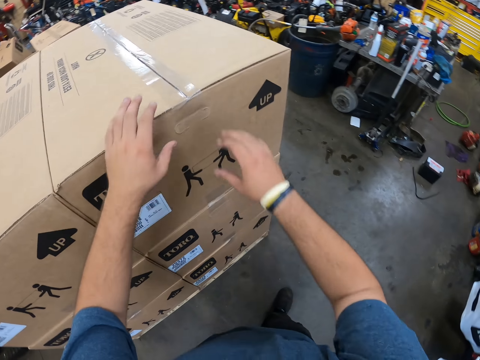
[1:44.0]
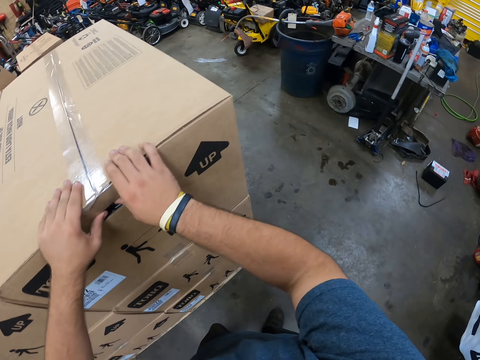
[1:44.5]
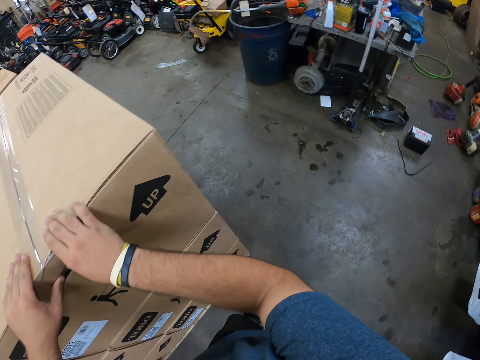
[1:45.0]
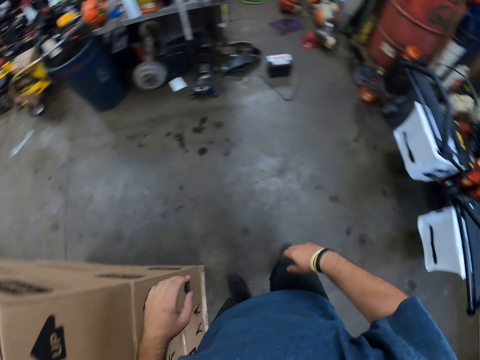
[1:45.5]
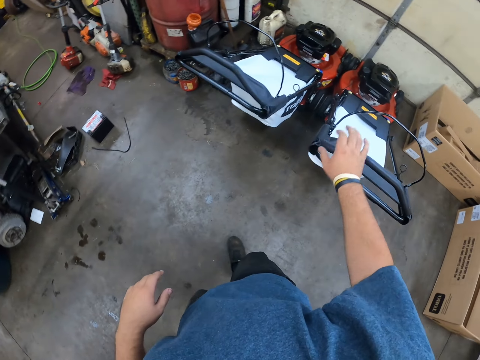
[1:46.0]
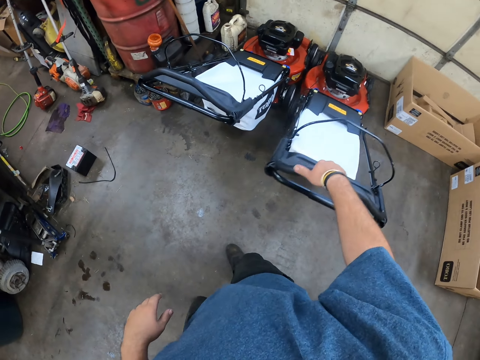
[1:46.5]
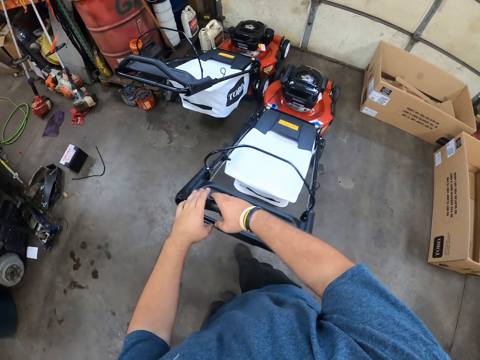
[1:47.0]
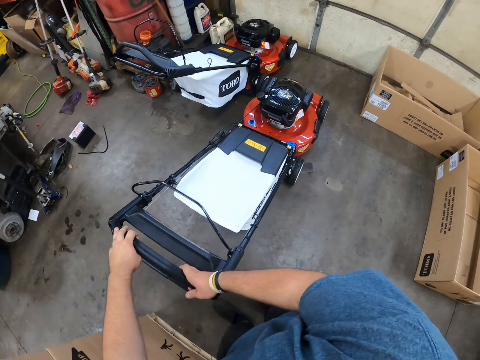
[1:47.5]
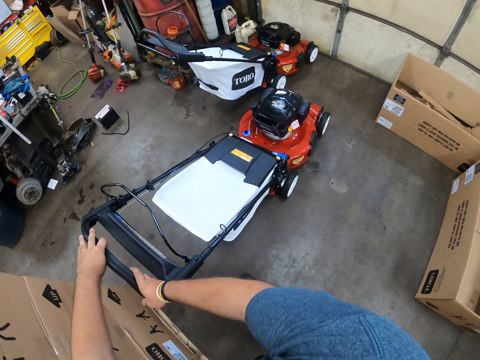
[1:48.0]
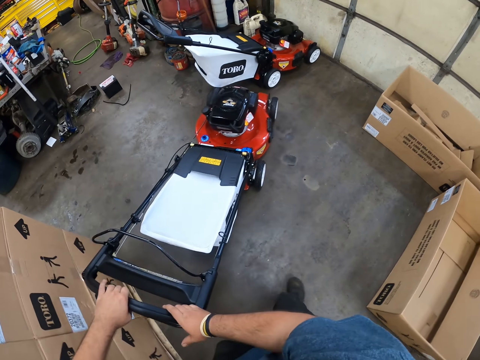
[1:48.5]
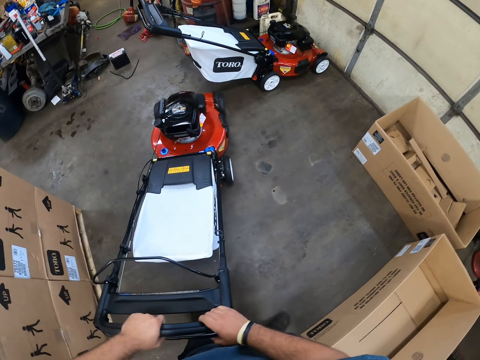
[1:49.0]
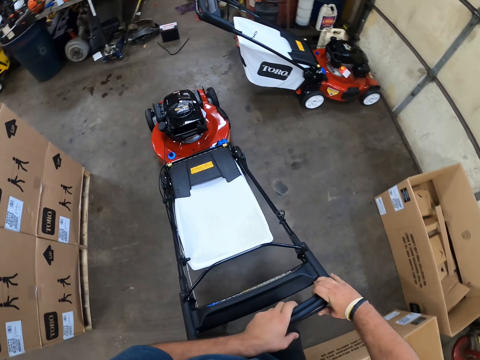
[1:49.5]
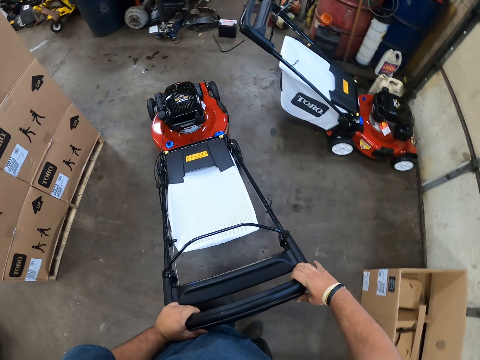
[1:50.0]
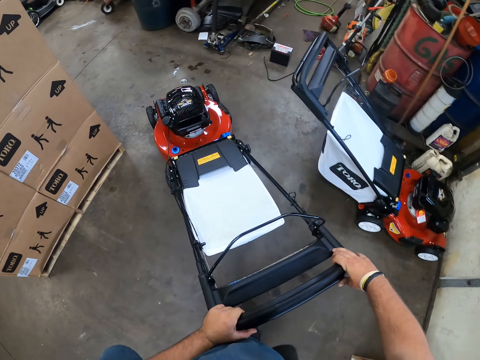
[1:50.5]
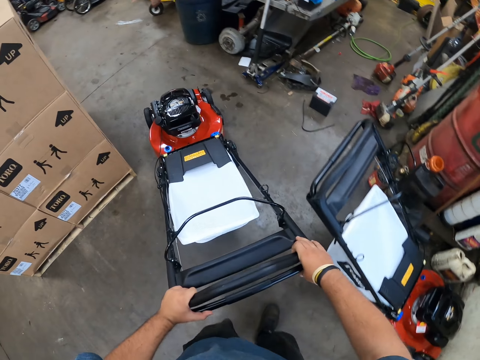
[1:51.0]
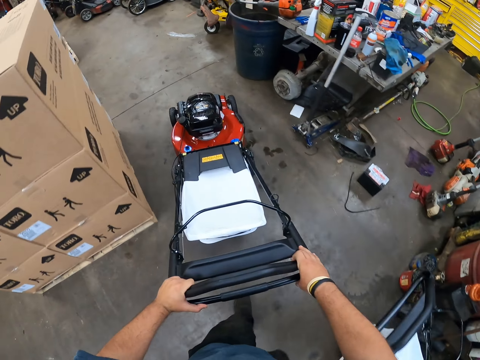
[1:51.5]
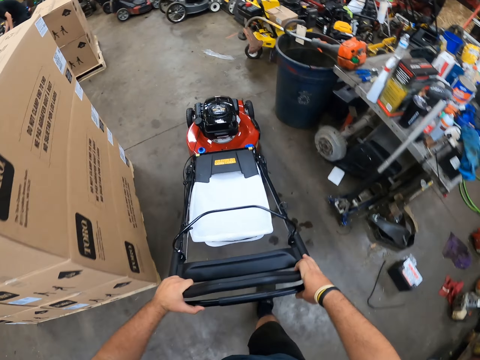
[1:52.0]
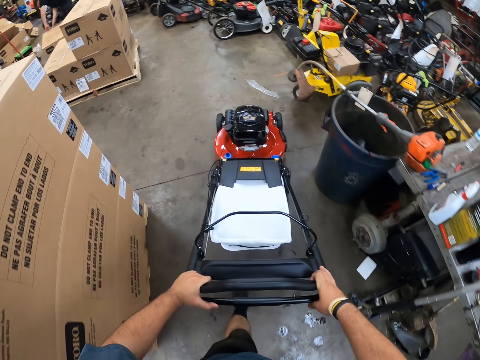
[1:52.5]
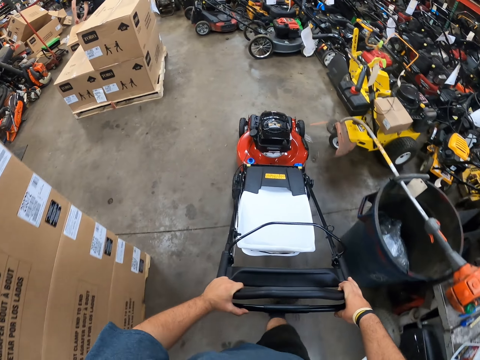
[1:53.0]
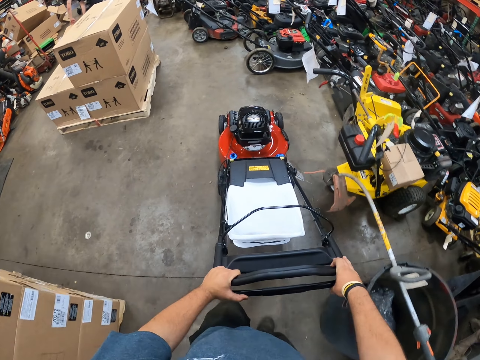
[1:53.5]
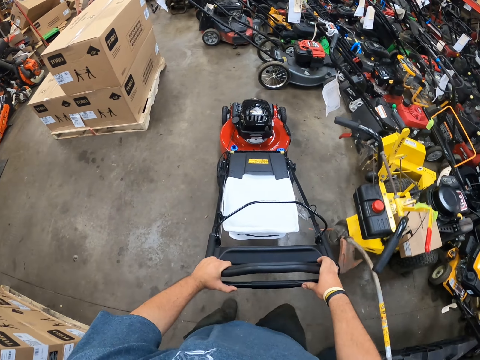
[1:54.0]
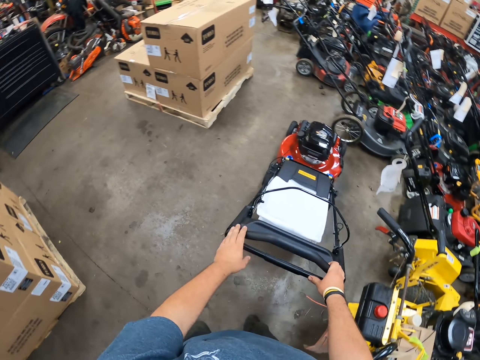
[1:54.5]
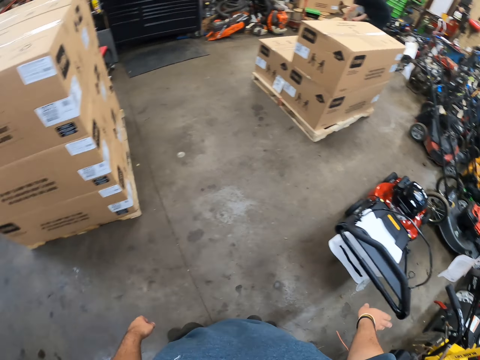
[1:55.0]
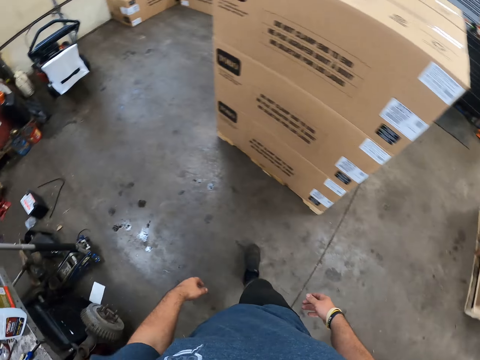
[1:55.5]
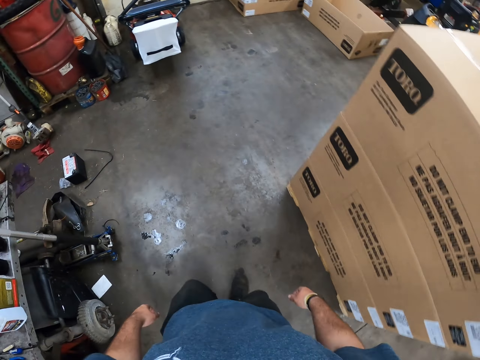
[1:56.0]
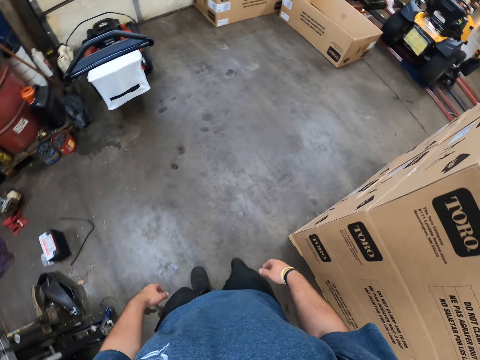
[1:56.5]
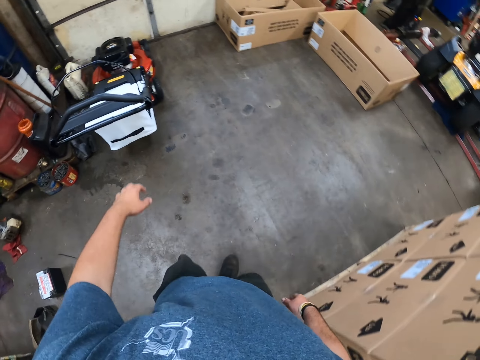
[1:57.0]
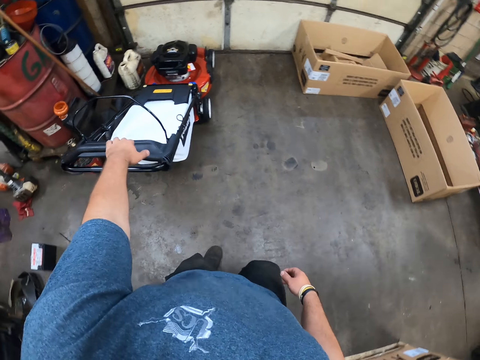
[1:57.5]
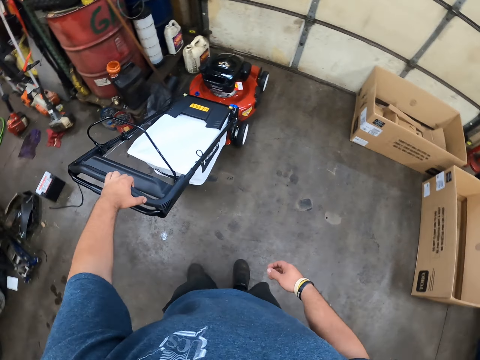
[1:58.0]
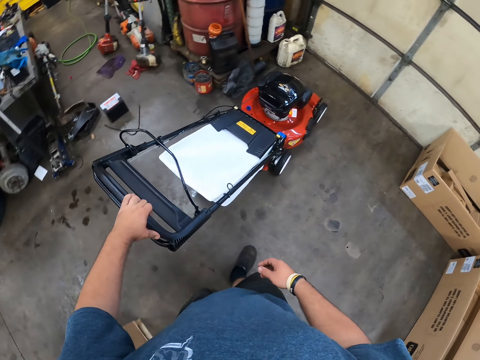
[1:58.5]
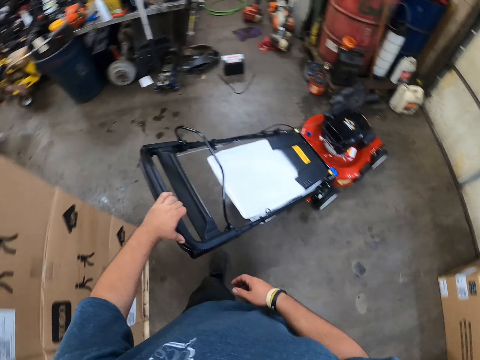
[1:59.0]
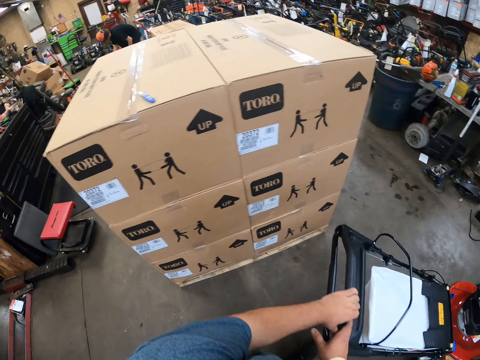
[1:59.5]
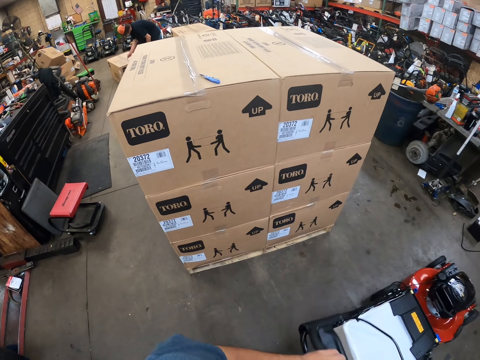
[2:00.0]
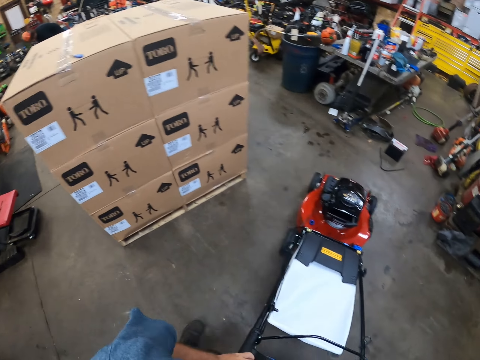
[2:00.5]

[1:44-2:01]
The camera wearer holds a box with both hands. They walk around. They hold a lawn mower handle and pull the lawn mower. They pick up the lawn machine. They push the lawn machine and walk around. They park the lawn mower along the other lawn mowers. They stop the lawn machine. They walk around the room. They hold the lawn mower handle and pick up the lawn machine. They walk around, push the lawn machine and pull the lawn mower.

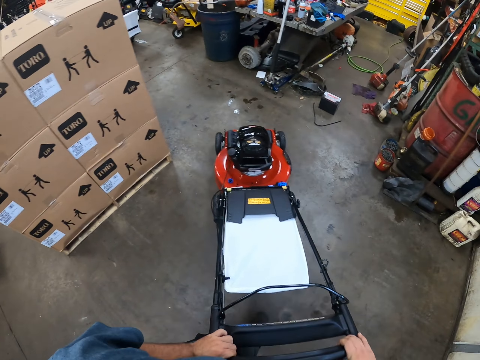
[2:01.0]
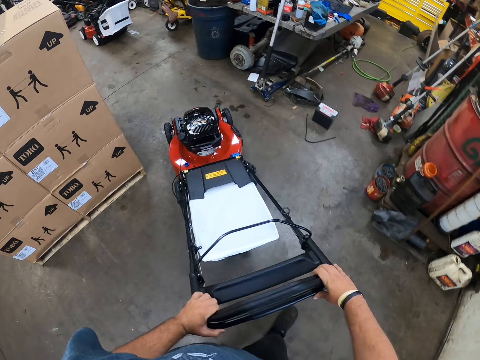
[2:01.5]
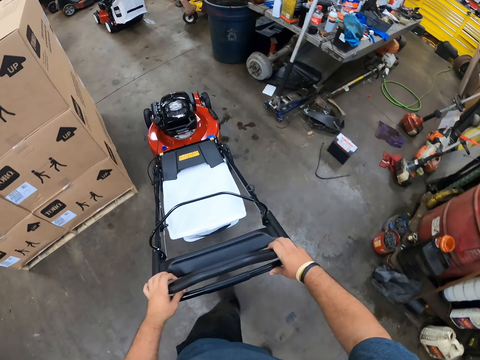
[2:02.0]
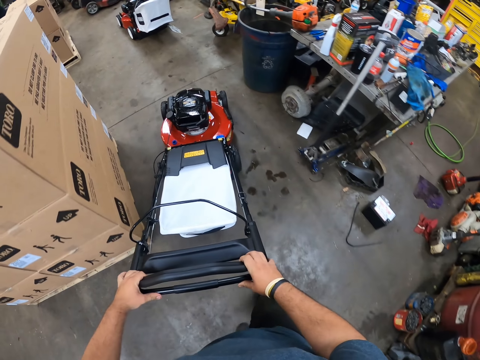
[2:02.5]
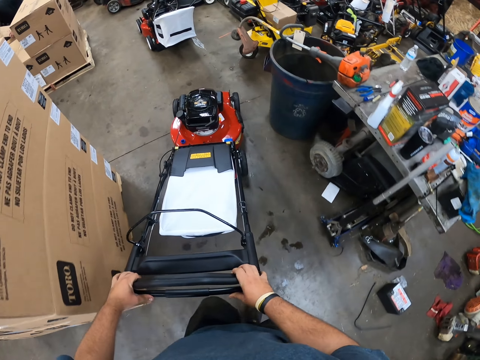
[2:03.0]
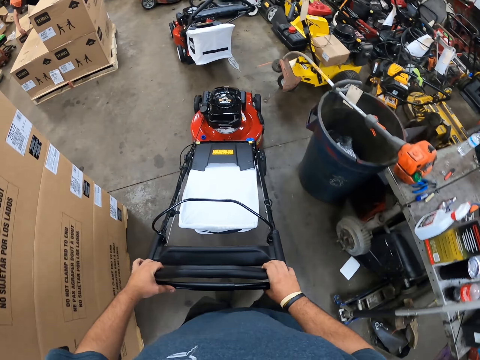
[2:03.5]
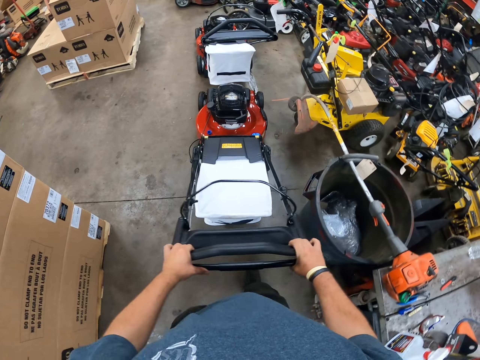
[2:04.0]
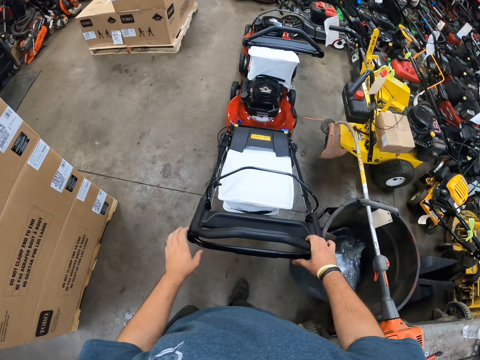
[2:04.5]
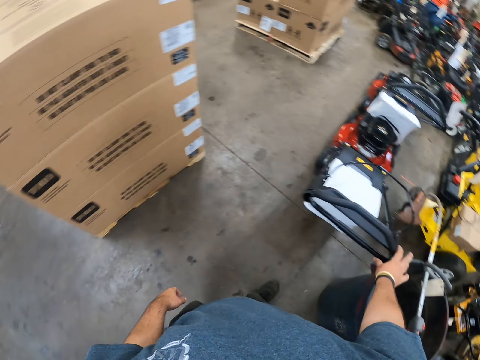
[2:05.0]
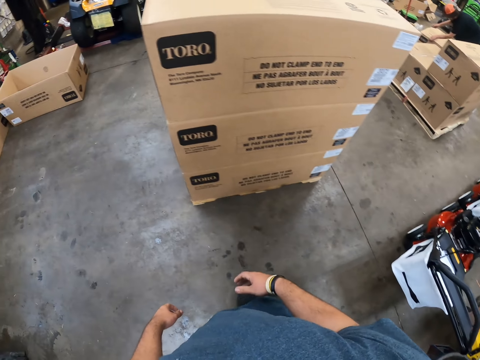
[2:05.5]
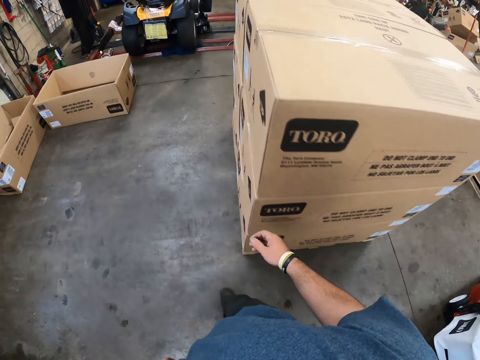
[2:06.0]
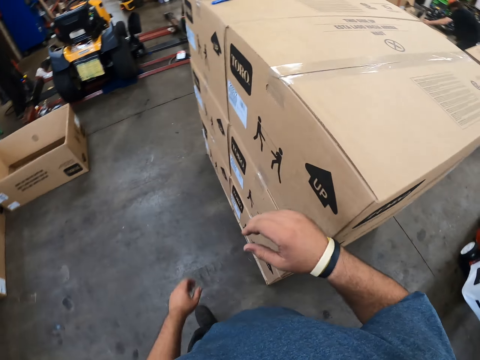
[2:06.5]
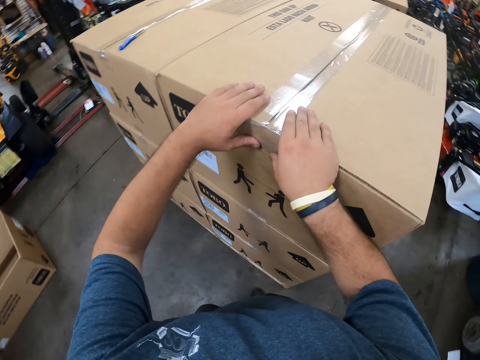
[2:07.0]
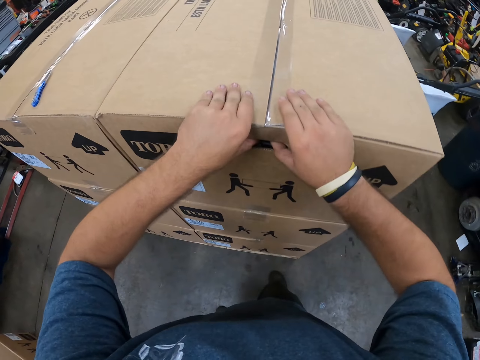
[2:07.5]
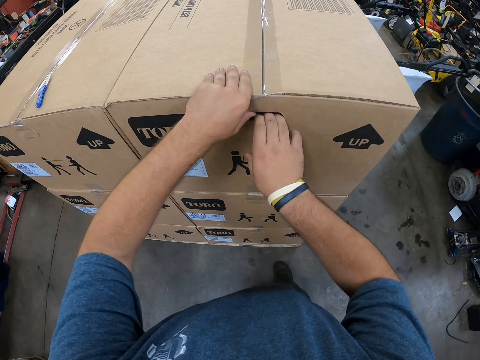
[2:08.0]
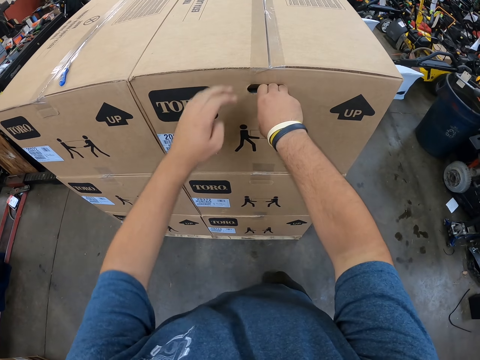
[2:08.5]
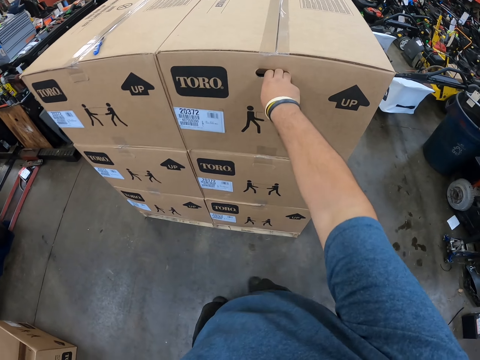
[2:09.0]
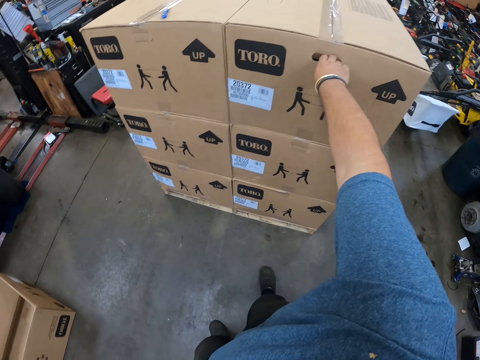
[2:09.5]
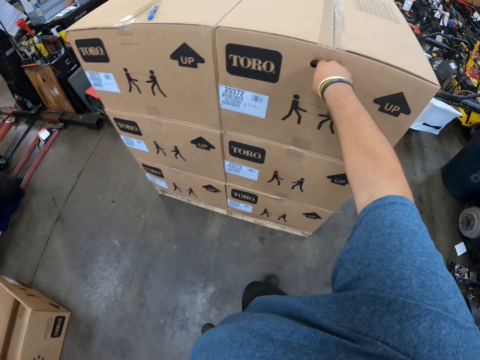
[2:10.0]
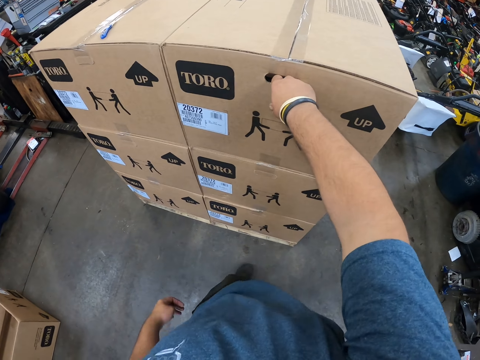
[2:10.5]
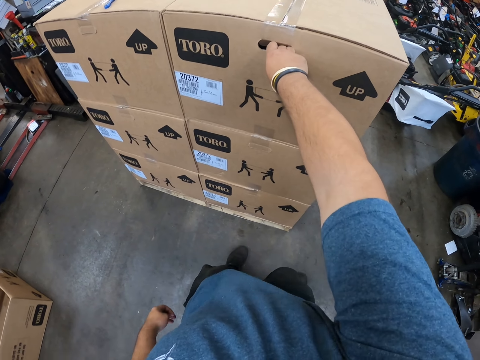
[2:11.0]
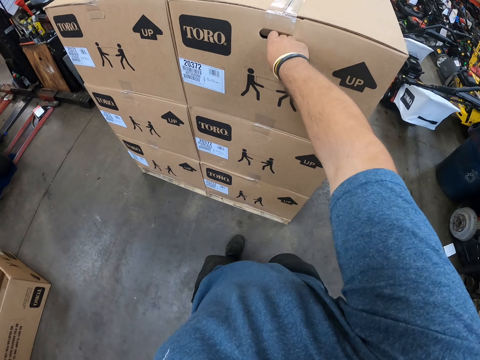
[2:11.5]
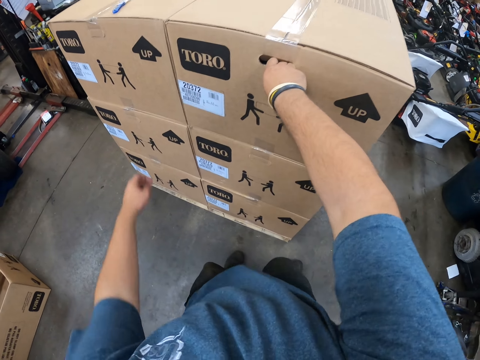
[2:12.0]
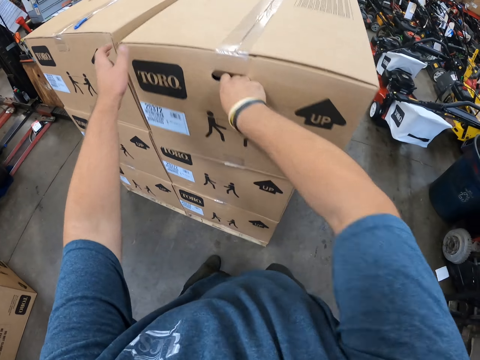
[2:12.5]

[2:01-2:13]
The camera wearer pushes a lawn mower. He parks the lawn mower with the other lawn mowers. He walks around. He inserts his fingers in a box. He pulls the carton box.
